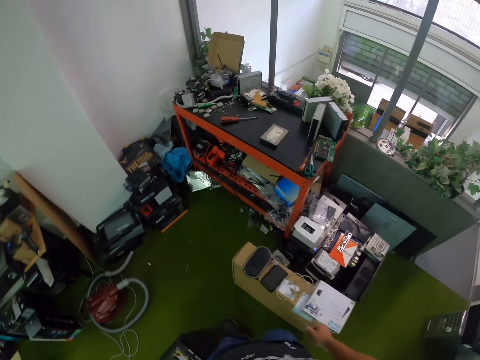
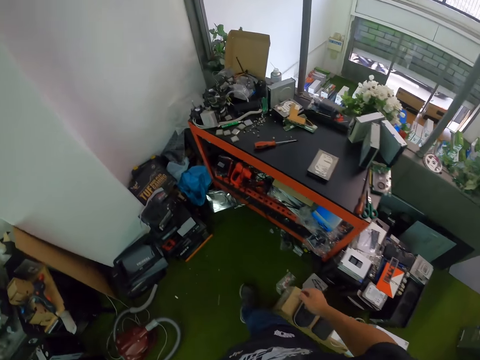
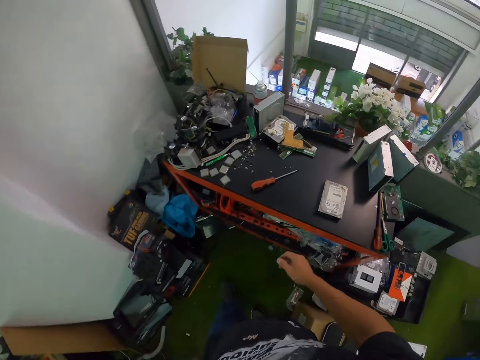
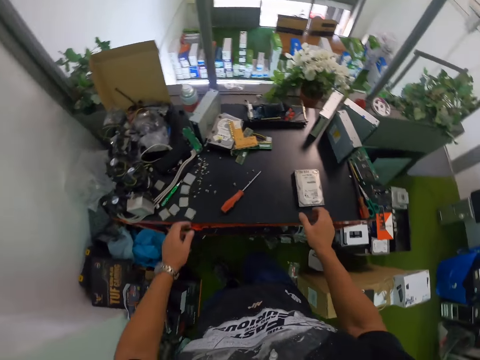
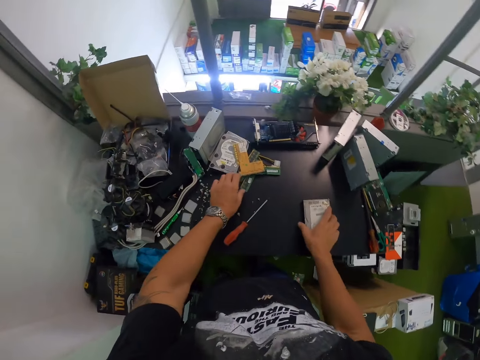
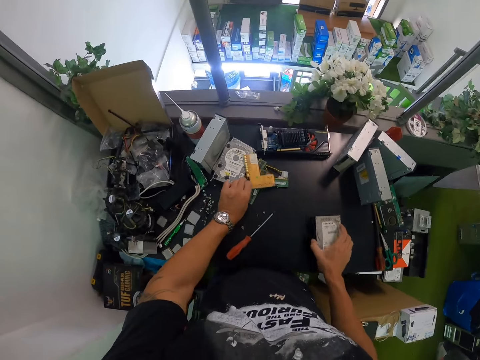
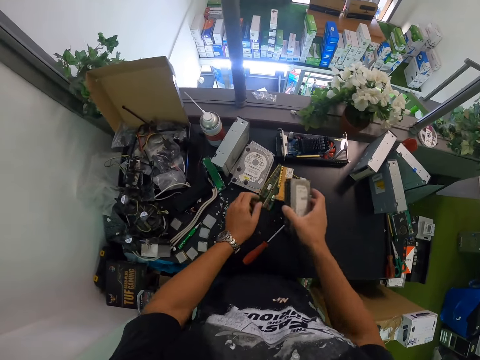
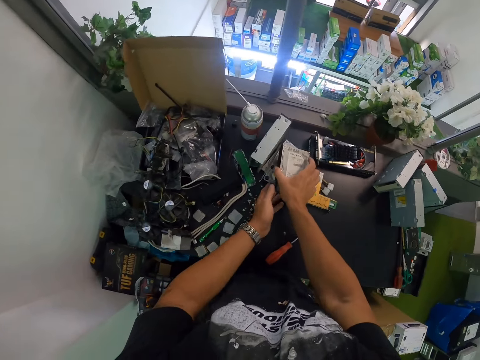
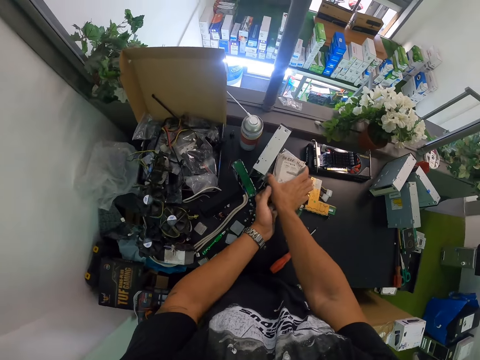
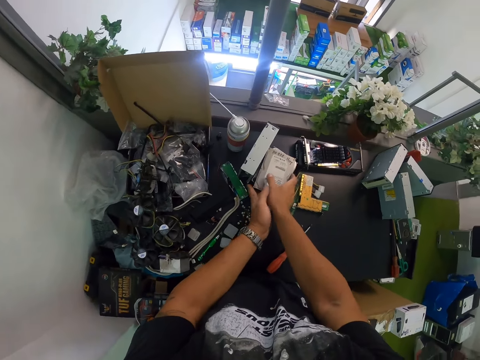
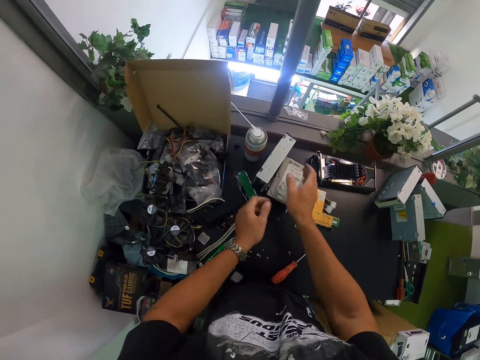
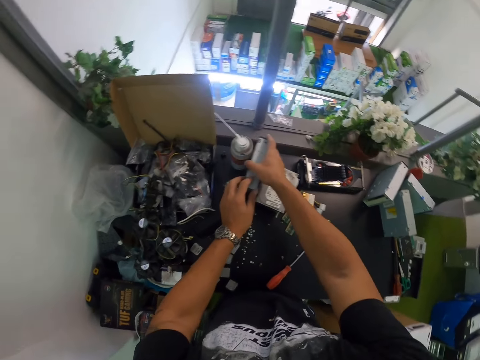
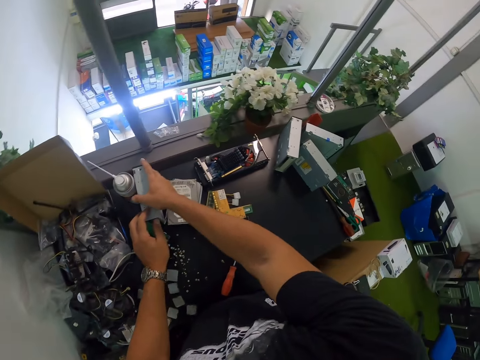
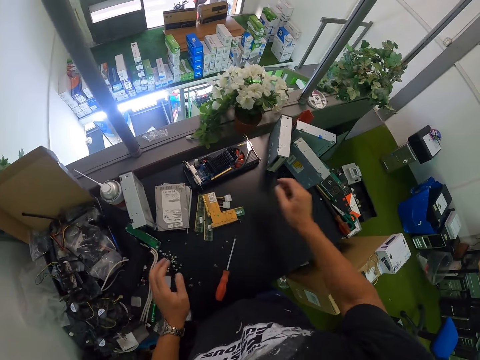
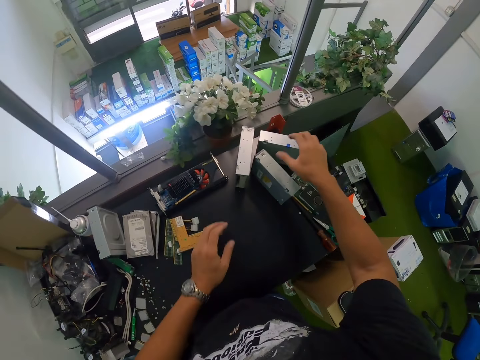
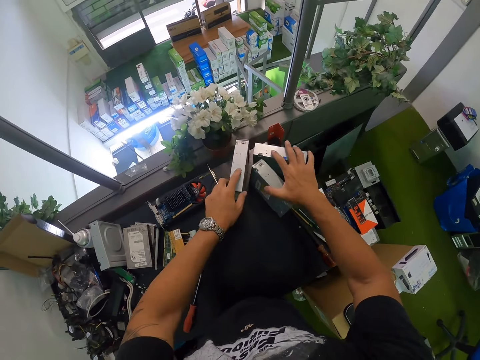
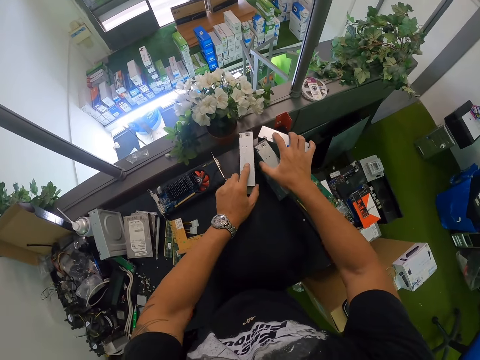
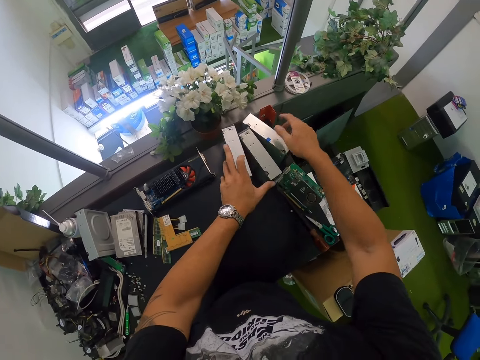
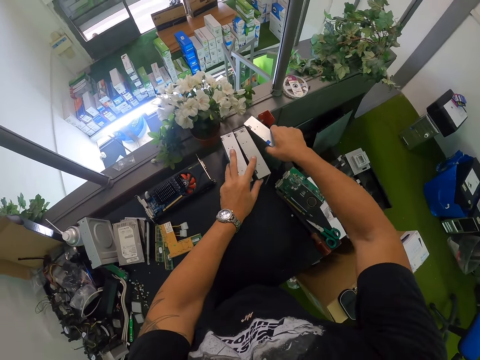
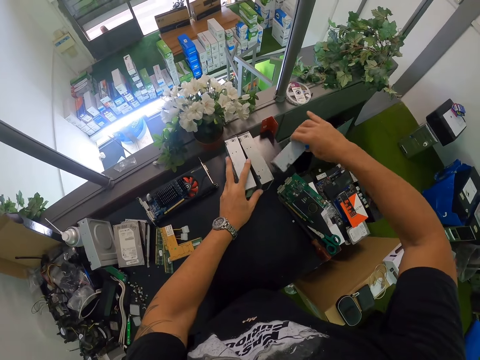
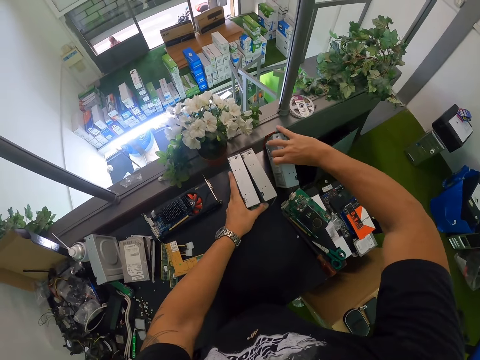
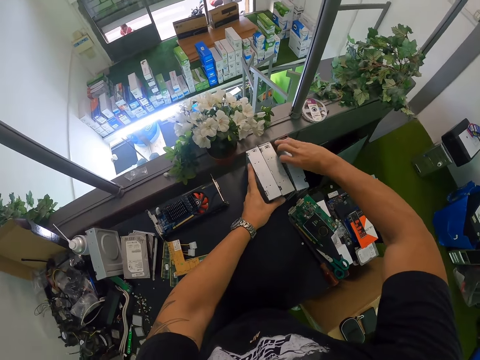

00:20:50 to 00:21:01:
The camera wearer walks across the room. He picks up the hard disk drive from the table with his right hand. He adjusts a motherboard part on the table with his left hand. He moves something on the table. He drops the hard disk drive on the table on top of the hard disk with his right hand. He adjusts a disk drive on the table with both hands. He adjusts disk drives on the table with both hands. He moves the optical drive.

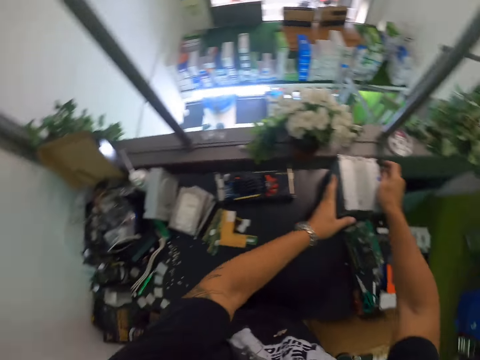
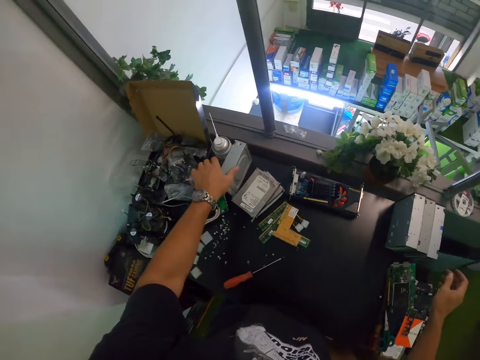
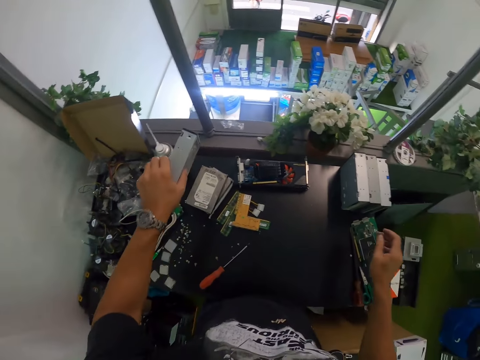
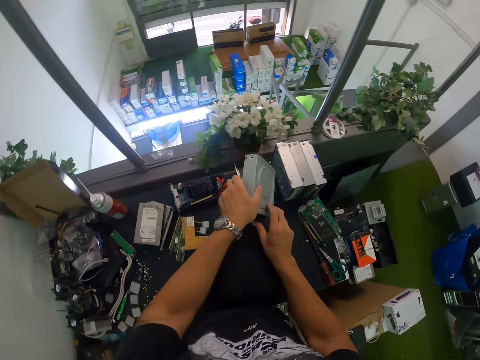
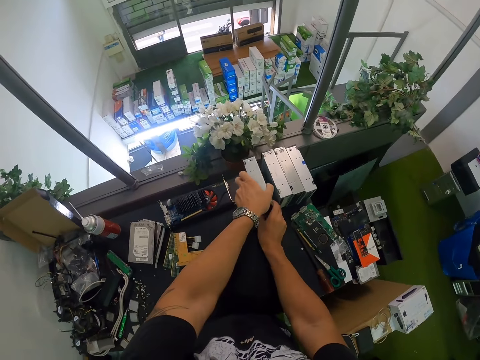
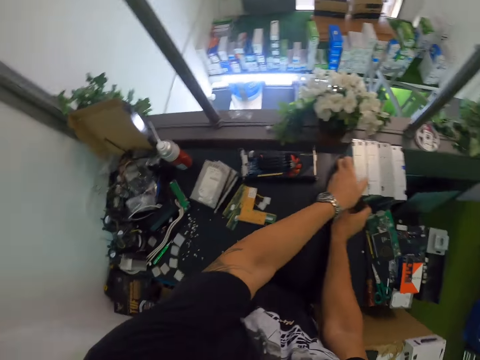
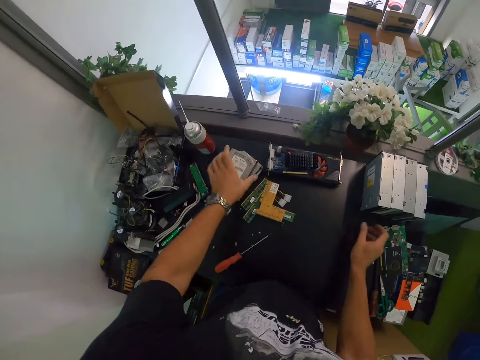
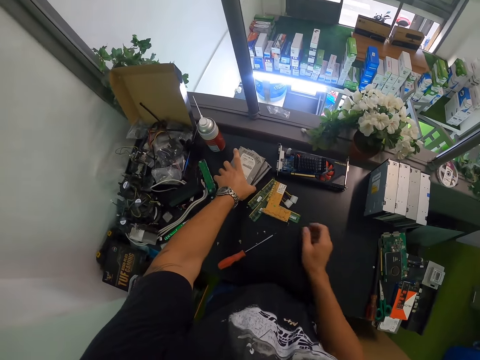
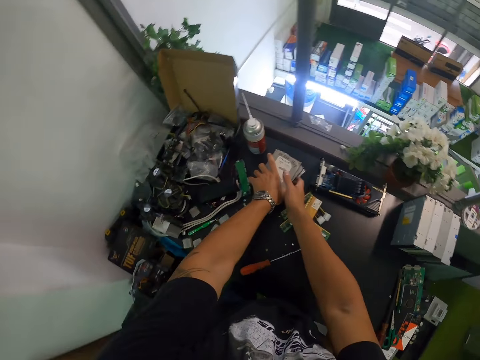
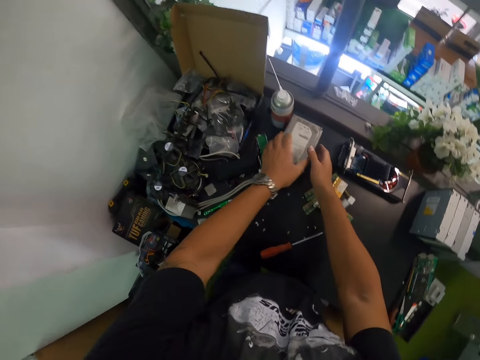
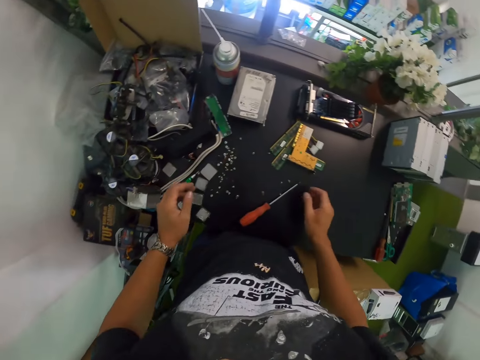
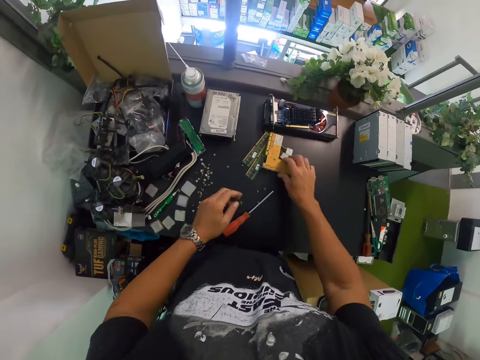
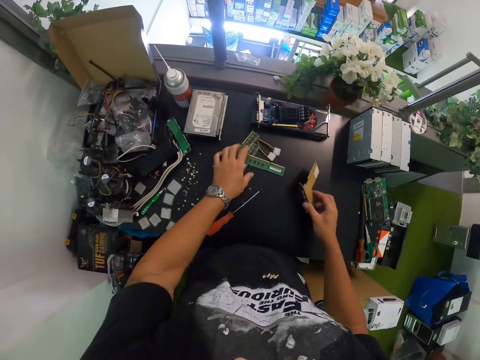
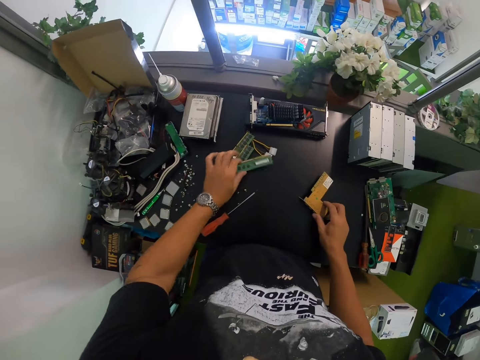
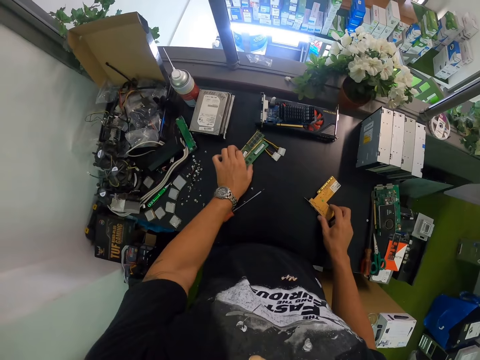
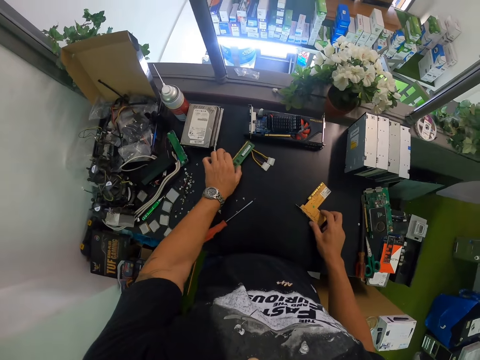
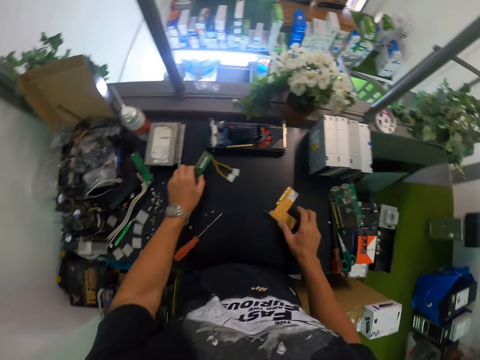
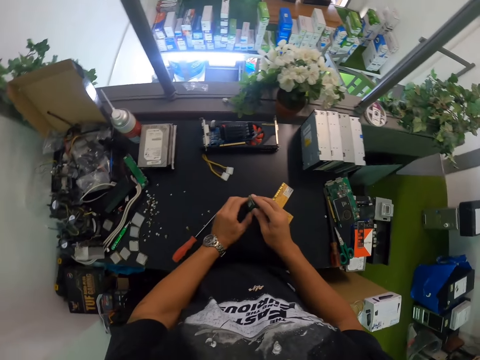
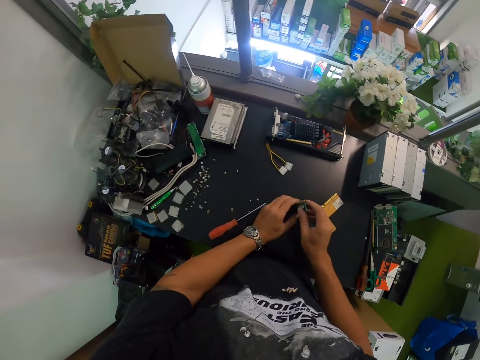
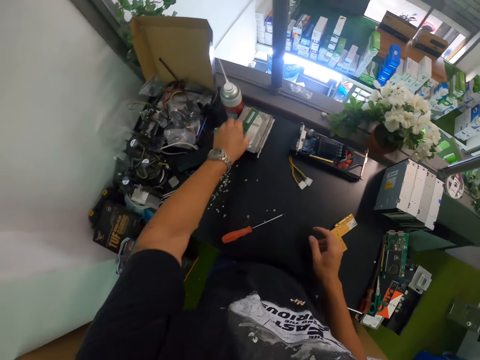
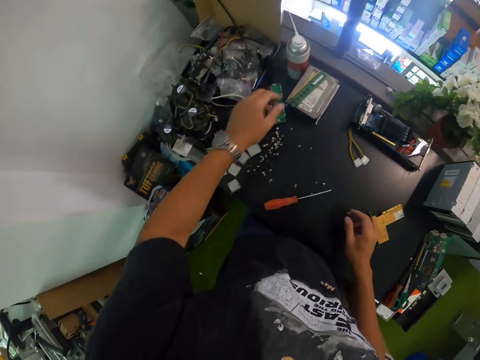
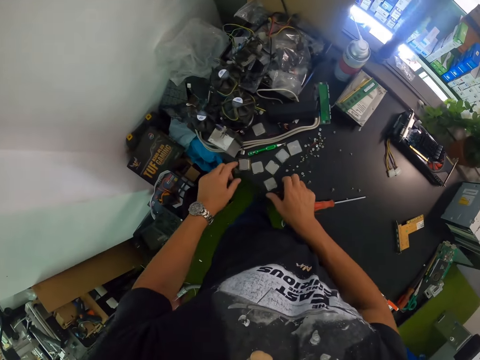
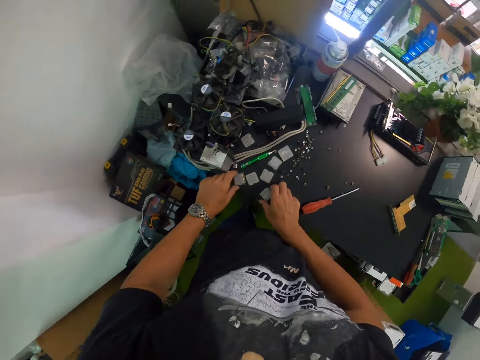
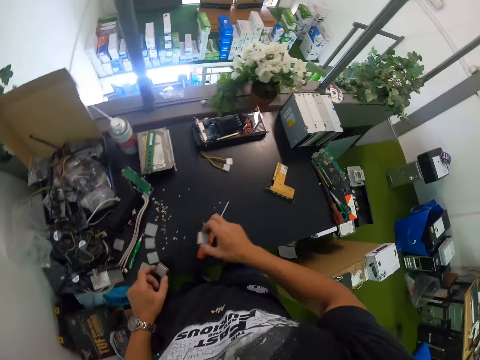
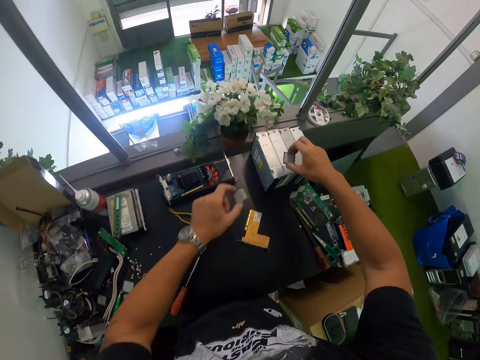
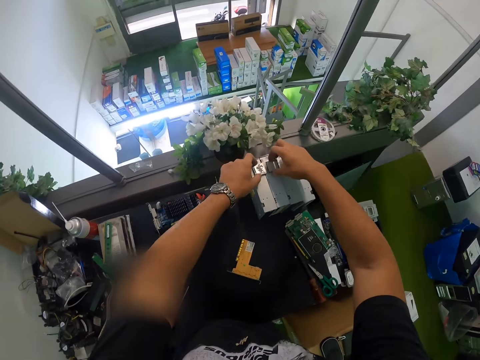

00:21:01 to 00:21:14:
The camera wearer picks up the disk drive on the table with his left hand. He drops the disk drive on the table with both hands. He adjusts the hard disk on the table with both hands. He picks up the motherboard part on the table with his right hand. He picks up a motherboard part on the table with his left hand. He picks up a motherboard part on the table with his right hand. He holds the motherboard parts with both hands. He holds the motherboard part with both hands. He drops the motherboard part on the hard disk drive with his left hand. He picks up a computer chipboard from the table with his left hand. He picks up a computer chipboard from the table with his right hand. He drops the computer chipboard on the disk drive with his left hand. He drops the computer chipboard on the disk drive with his right hand.

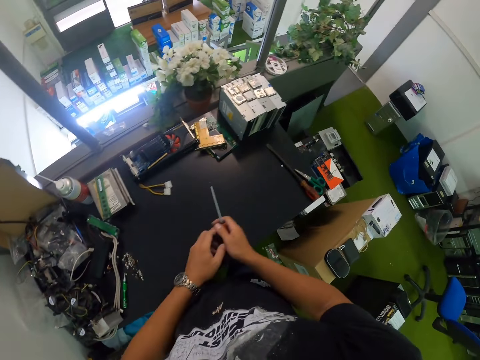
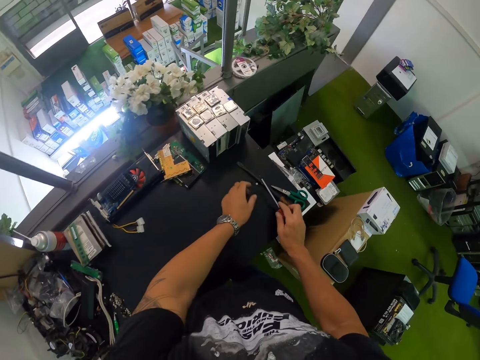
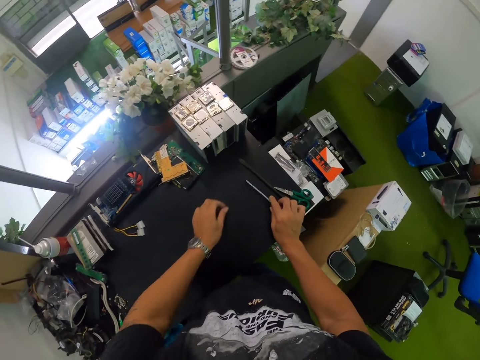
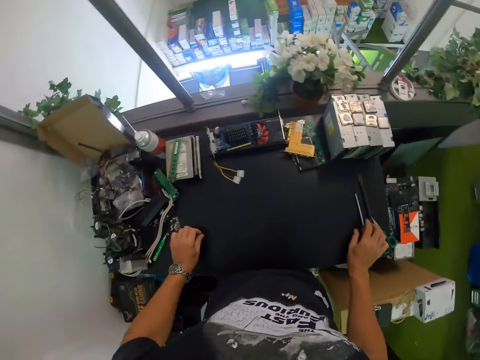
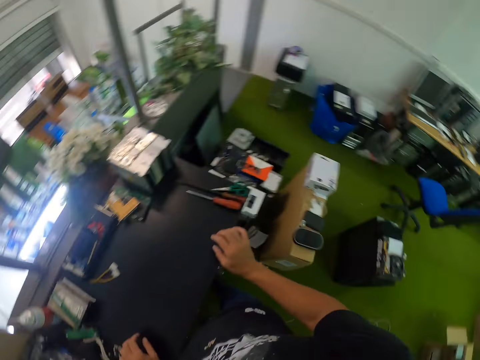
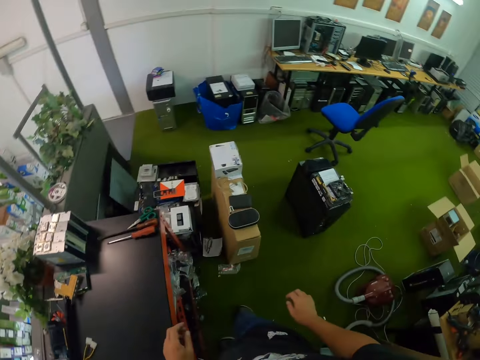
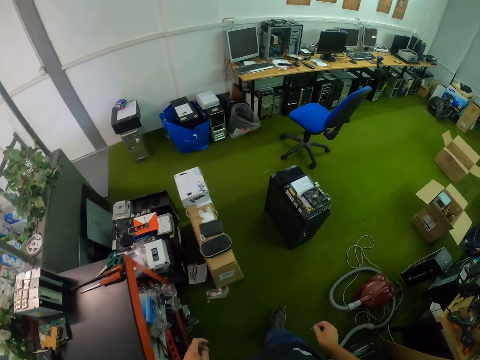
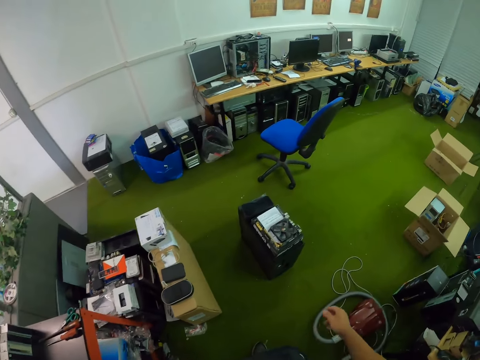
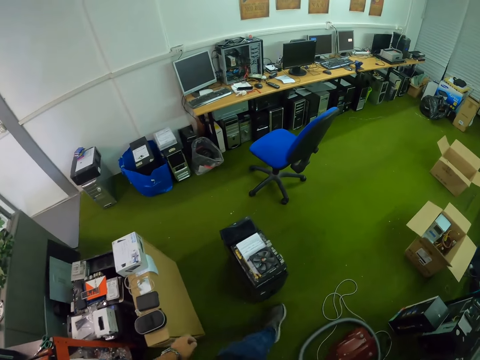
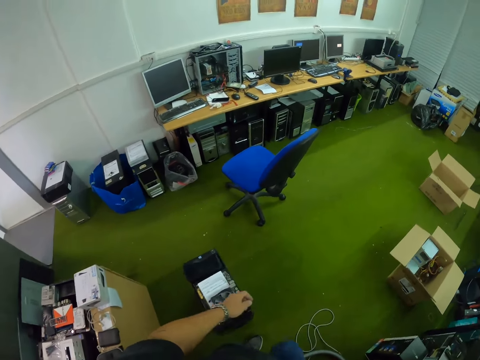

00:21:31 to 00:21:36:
The camera wearer passes the screwdriver from his left hand to his right hand. He picks up a screw on the table with his left hand. He drops the screwdriver on the table with his right hand. He drops the screw on the table with his left hand. He walks across the room.
